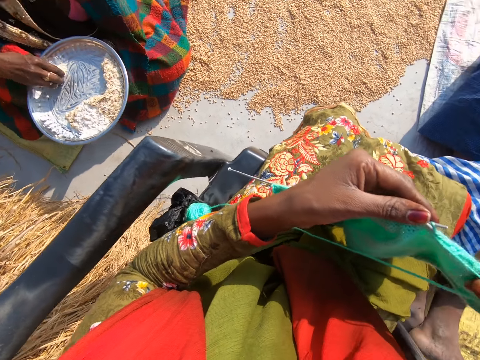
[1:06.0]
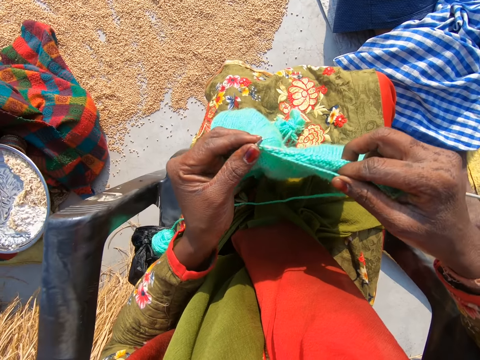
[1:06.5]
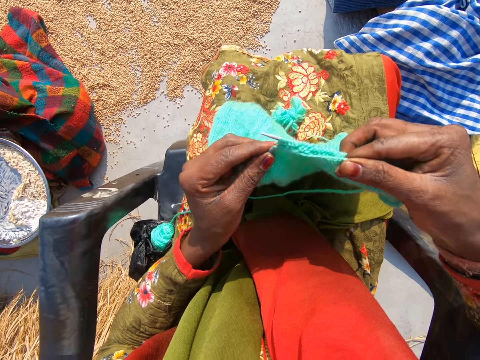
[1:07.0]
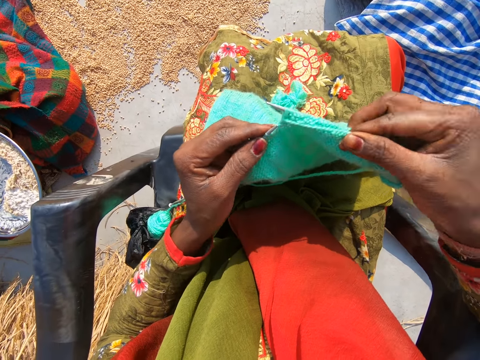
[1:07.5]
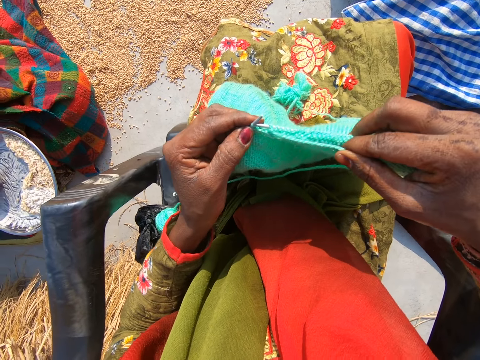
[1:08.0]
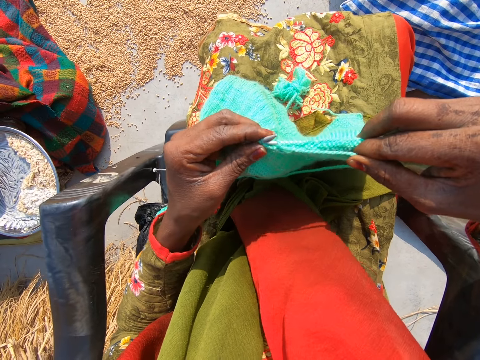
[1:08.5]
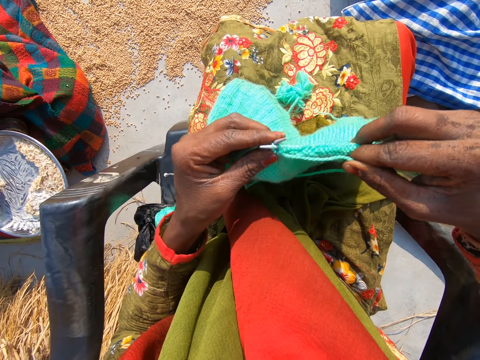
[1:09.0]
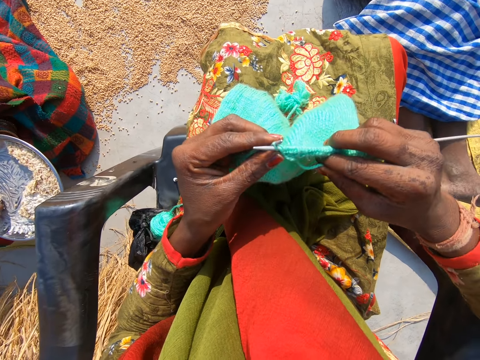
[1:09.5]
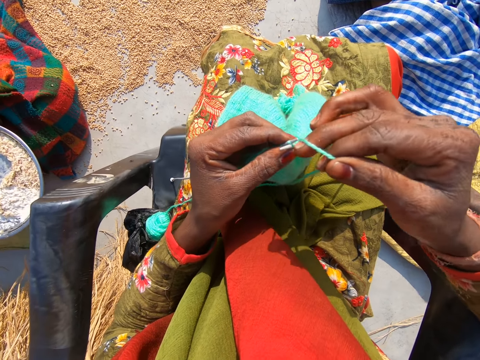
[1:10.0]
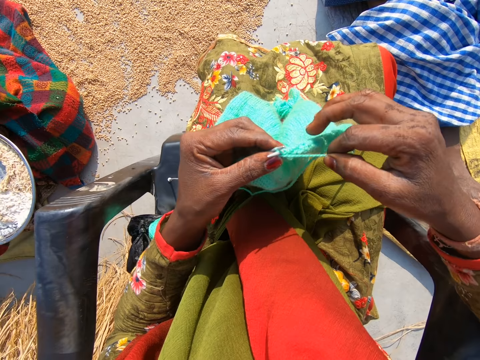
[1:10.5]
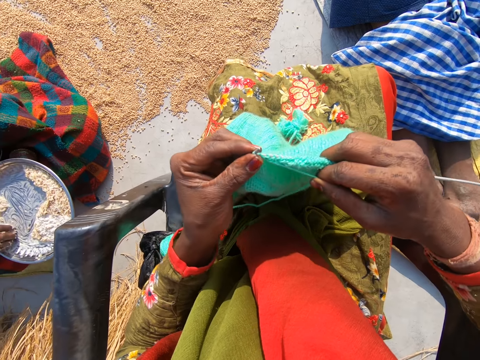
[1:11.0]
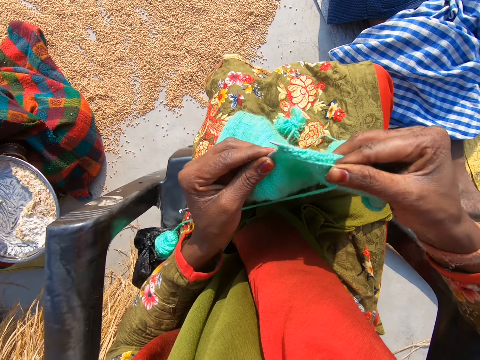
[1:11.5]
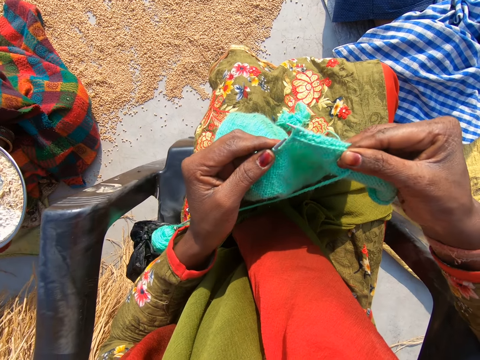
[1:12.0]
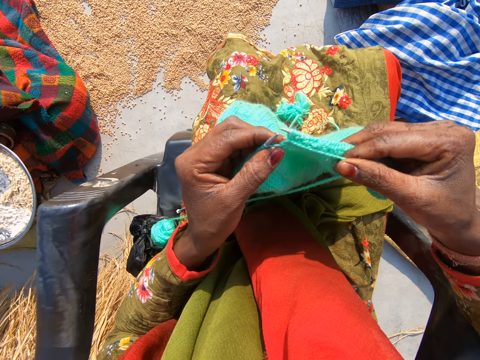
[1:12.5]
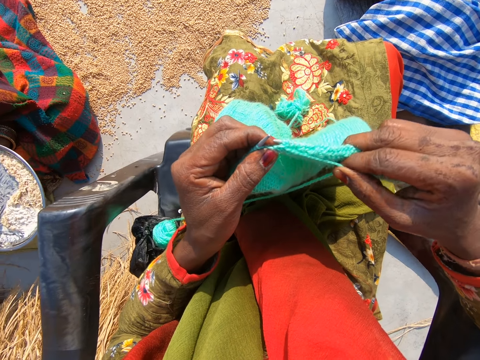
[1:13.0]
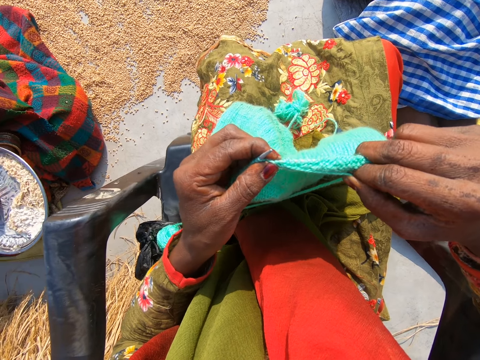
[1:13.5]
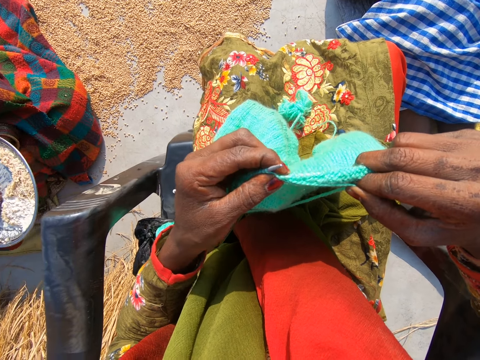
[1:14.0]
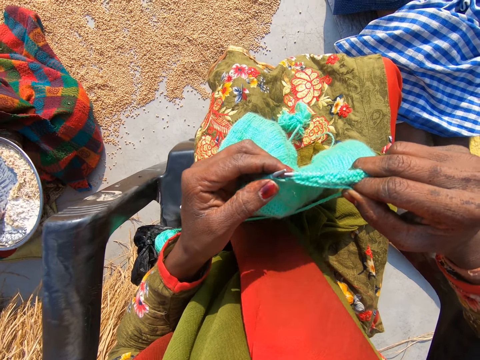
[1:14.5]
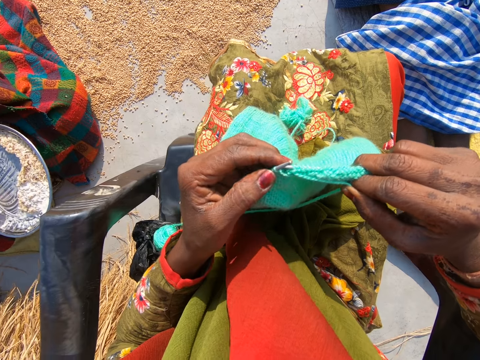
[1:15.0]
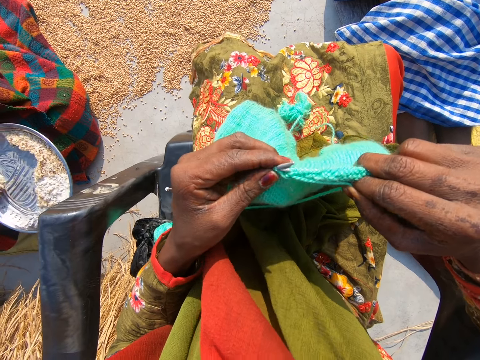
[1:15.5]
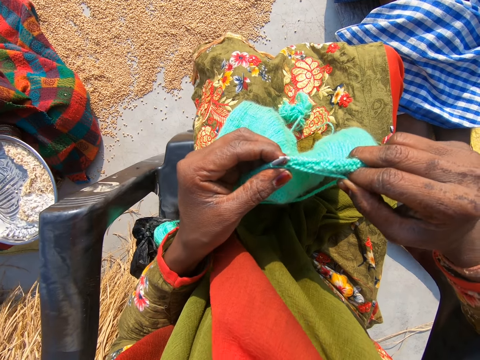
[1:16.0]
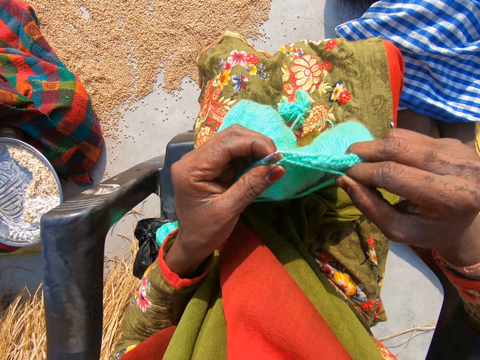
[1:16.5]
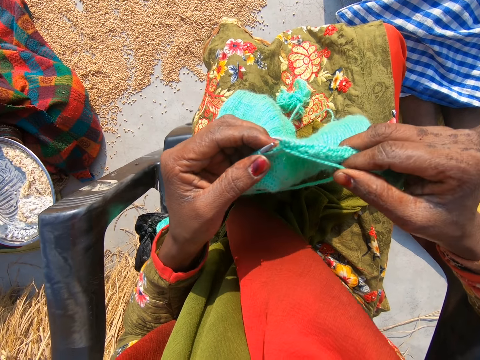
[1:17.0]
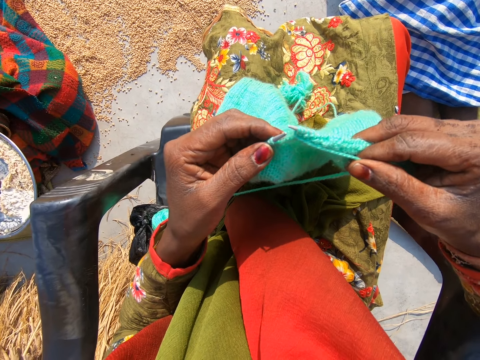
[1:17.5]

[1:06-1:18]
The camera wearer knits the sweater. They roll the yarn on the crochet needle. They knit the sweater.

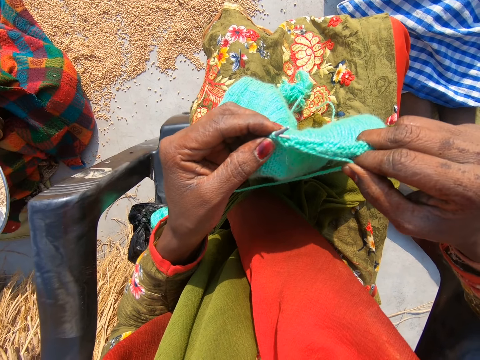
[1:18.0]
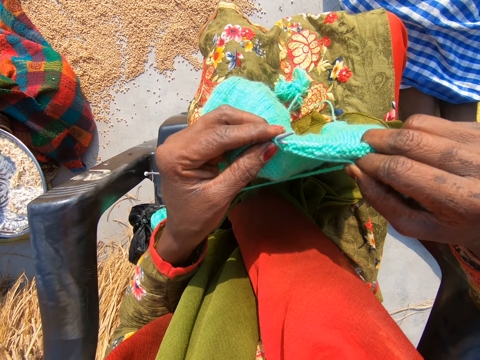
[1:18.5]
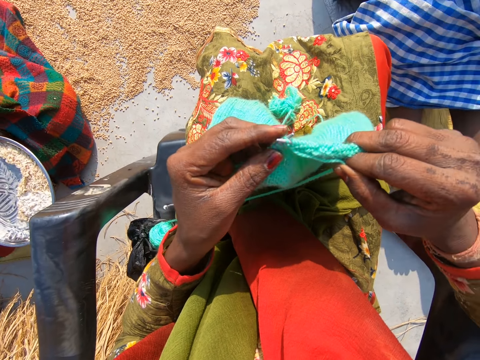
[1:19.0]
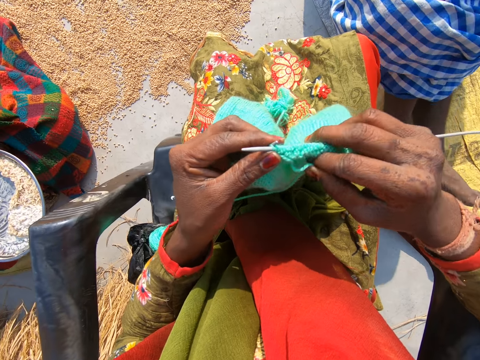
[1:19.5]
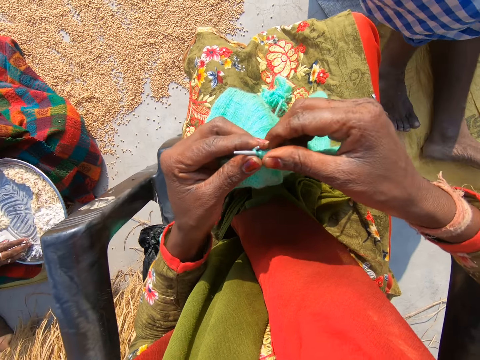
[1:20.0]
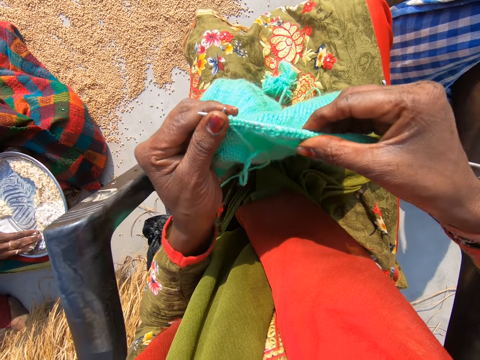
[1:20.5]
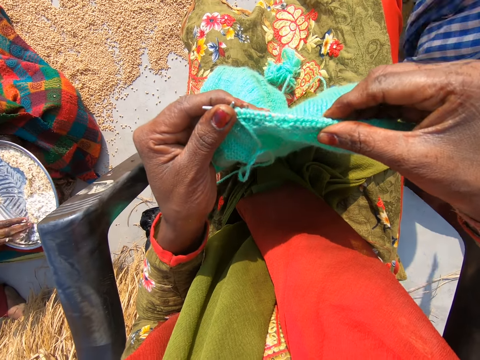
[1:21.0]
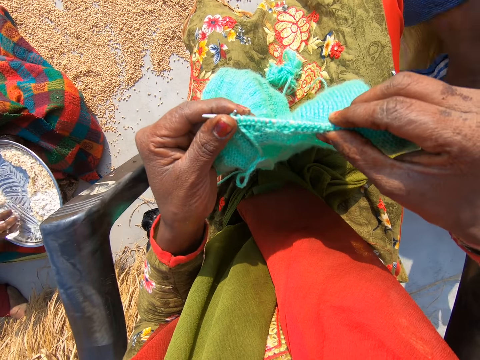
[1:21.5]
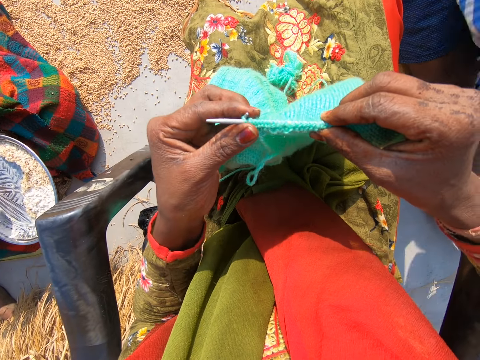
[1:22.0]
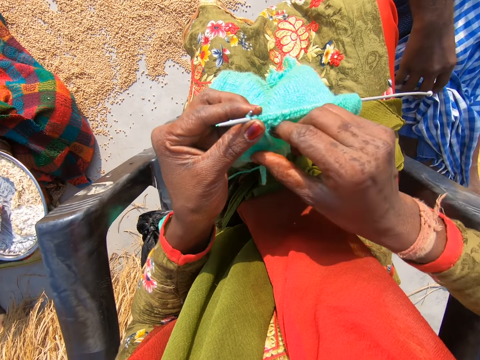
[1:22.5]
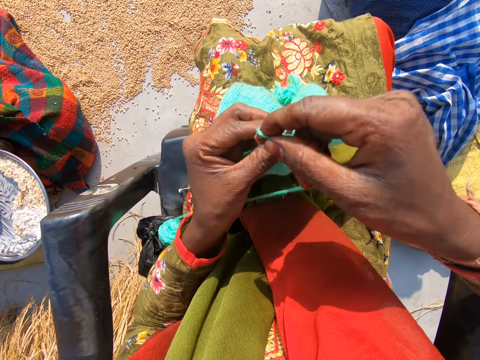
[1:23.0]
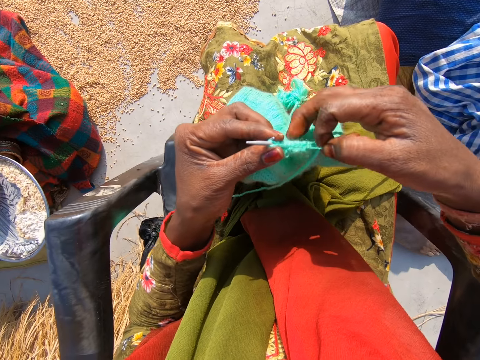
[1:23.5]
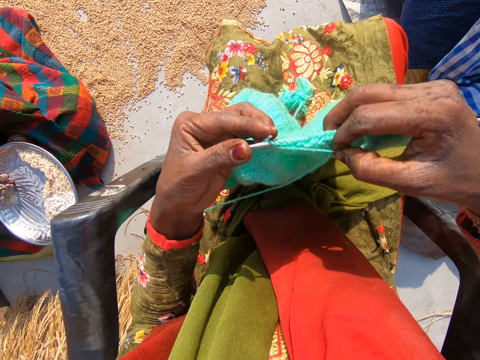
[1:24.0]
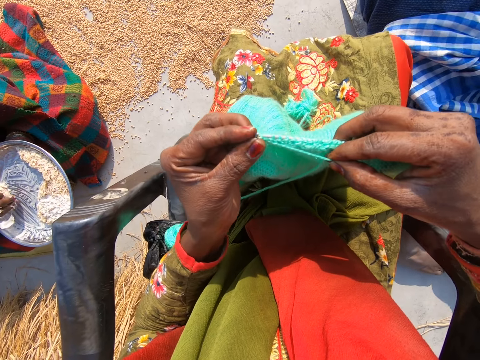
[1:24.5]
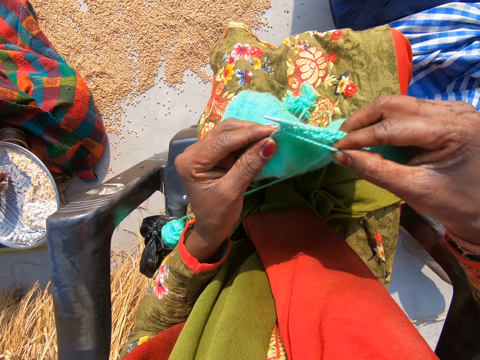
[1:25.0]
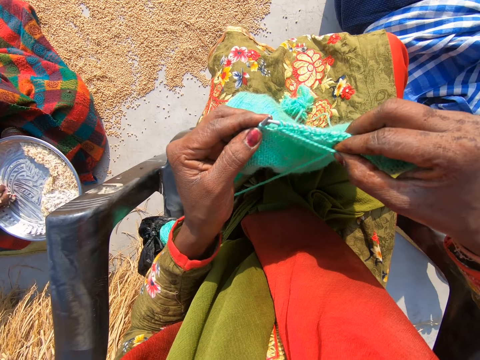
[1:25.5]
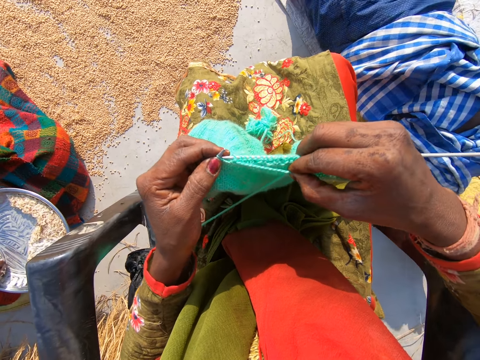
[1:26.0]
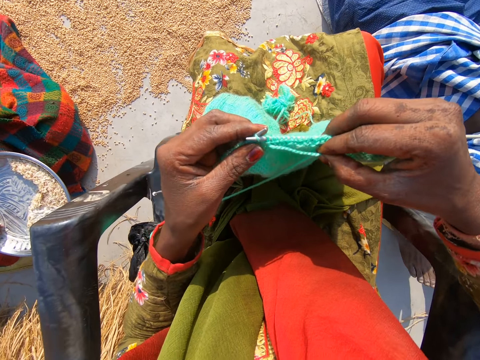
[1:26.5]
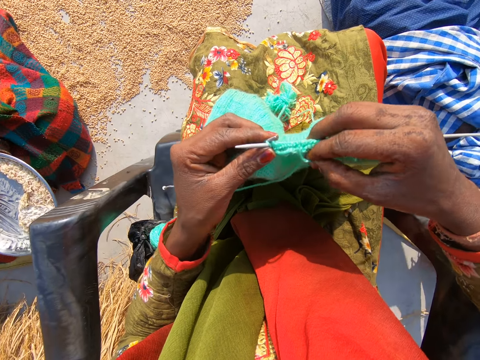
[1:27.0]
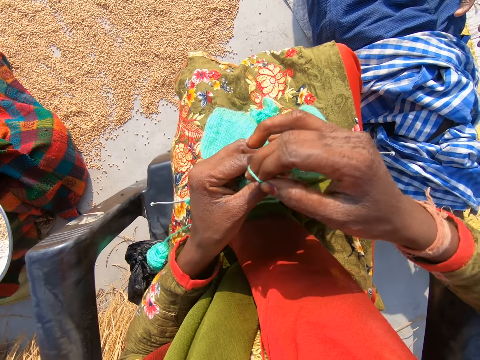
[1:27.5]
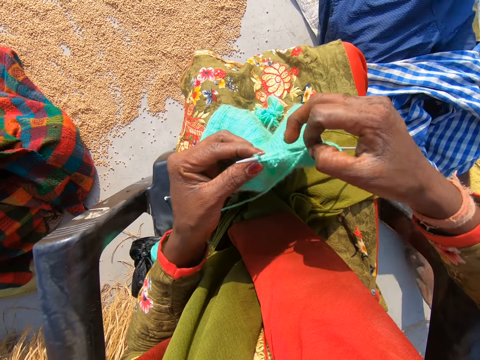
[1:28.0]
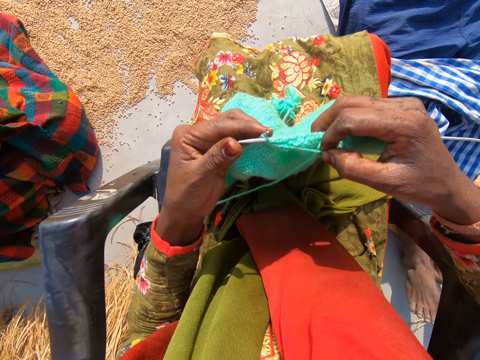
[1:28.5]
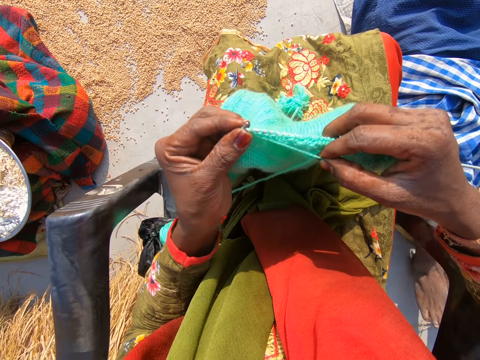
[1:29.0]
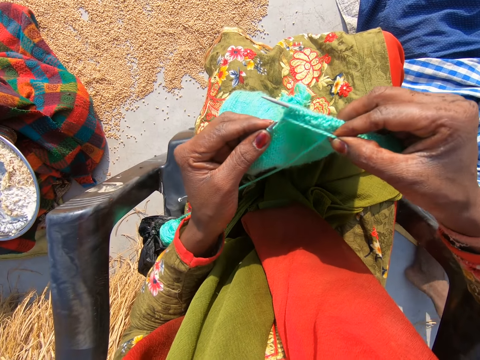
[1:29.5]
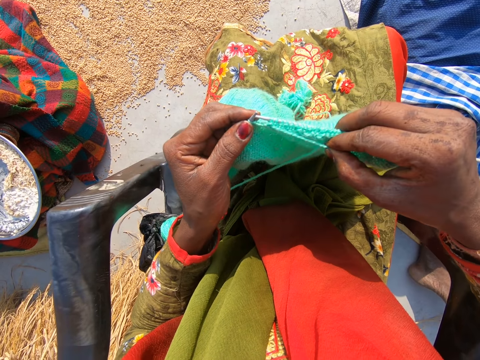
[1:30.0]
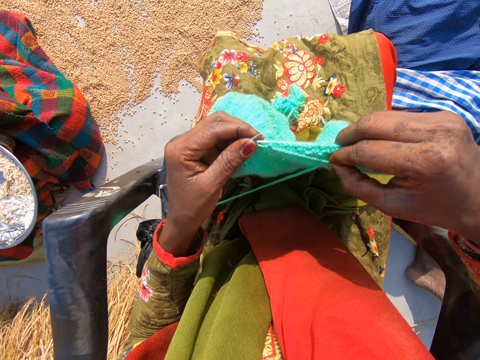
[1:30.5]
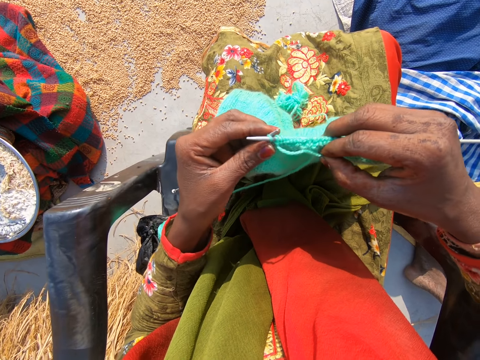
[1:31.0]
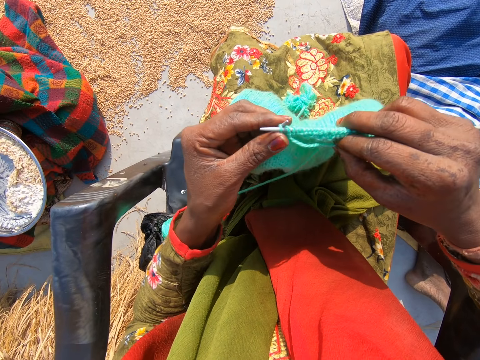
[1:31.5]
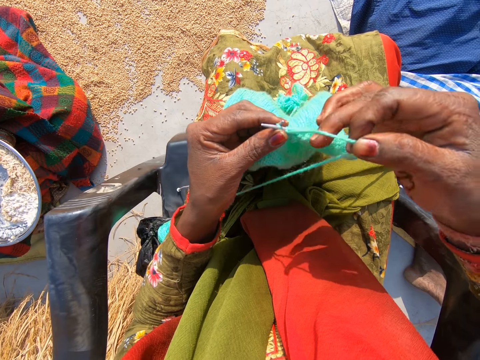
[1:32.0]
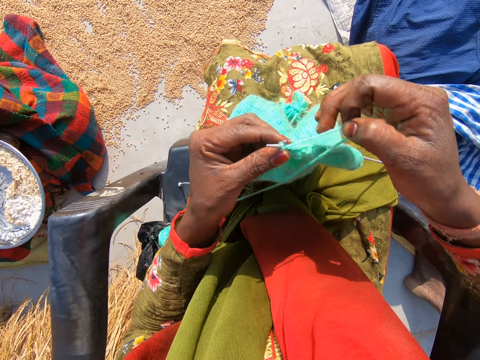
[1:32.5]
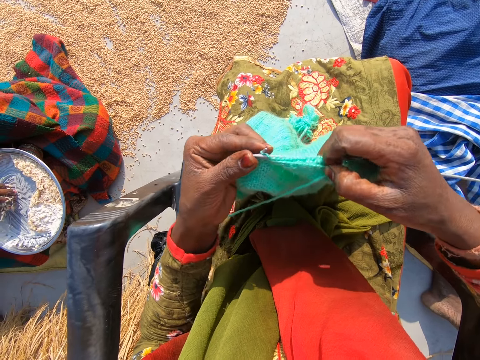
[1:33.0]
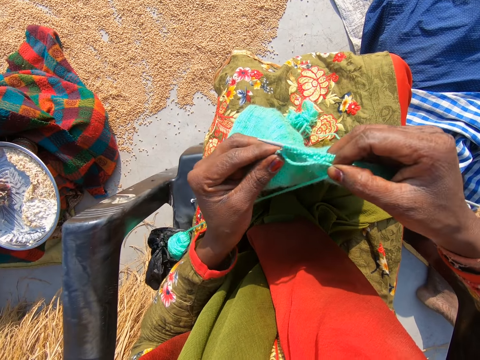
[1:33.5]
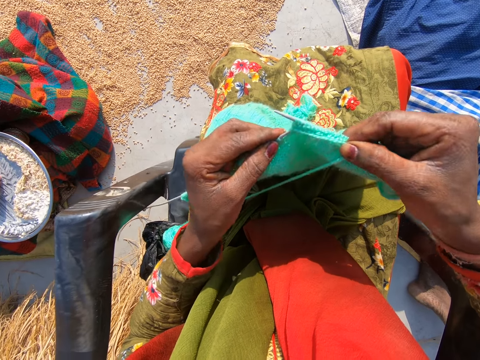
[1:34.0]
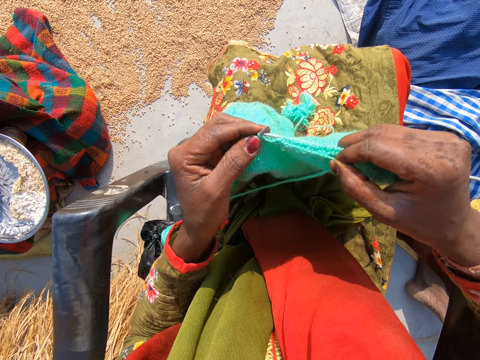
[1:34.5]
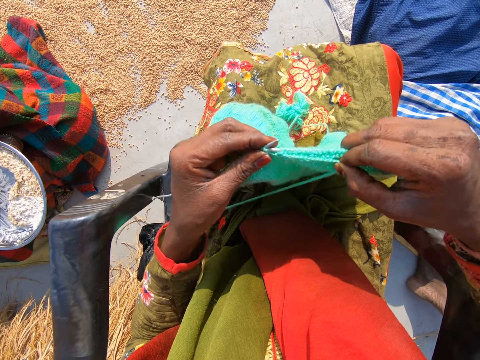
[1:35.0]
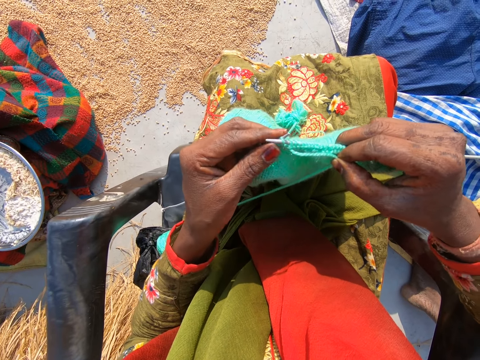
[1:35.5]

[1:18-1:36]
The camera wearer pulls the yarn. She adjusts the shawl with her right hand. She rolls the yarn on the crochet needle. She interacts with the man. She knits the sweater. She rolls the yarn on the crochet needle. She knits the sweater. She rolls the yarn on the crochet needle. She knits the sweater.
